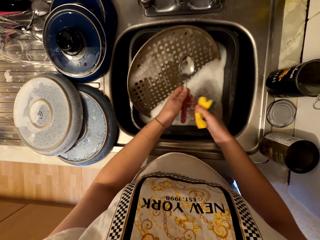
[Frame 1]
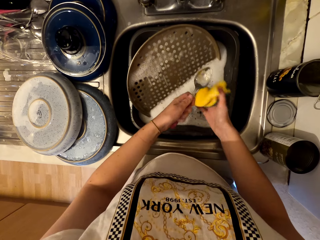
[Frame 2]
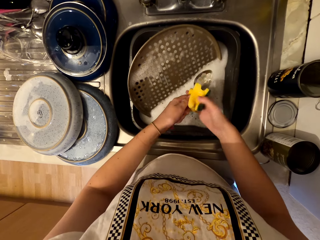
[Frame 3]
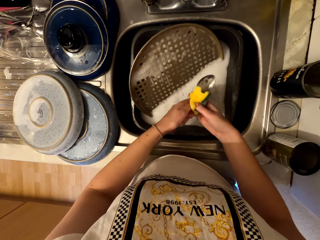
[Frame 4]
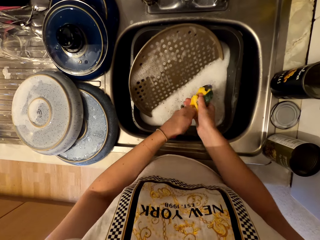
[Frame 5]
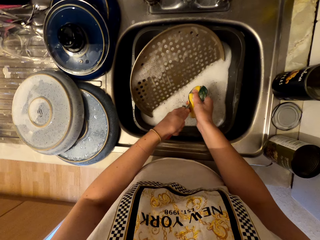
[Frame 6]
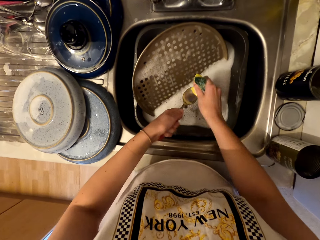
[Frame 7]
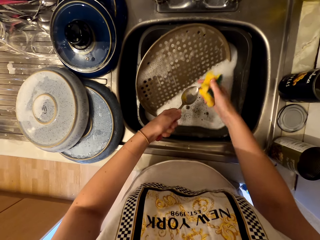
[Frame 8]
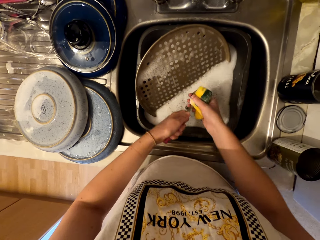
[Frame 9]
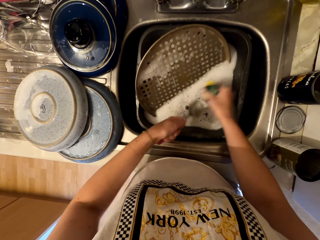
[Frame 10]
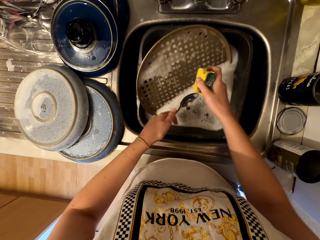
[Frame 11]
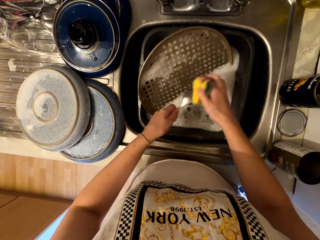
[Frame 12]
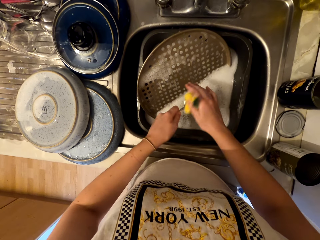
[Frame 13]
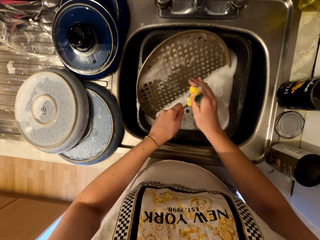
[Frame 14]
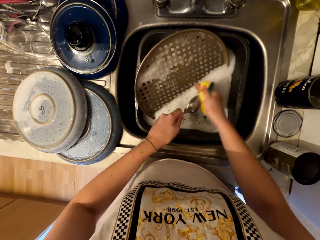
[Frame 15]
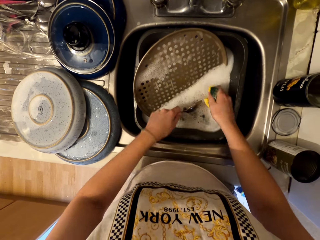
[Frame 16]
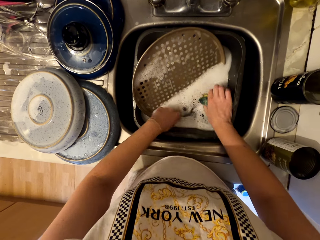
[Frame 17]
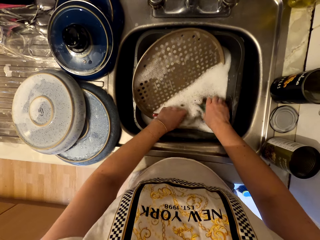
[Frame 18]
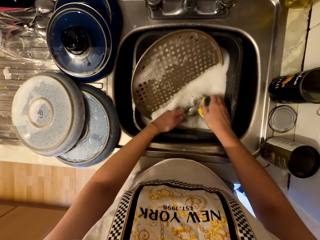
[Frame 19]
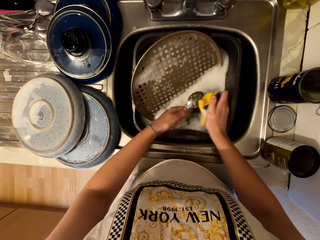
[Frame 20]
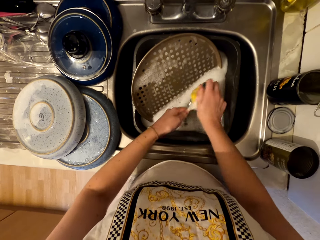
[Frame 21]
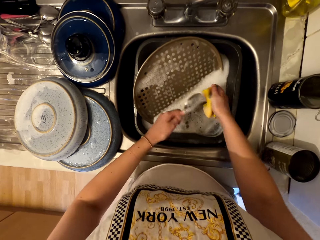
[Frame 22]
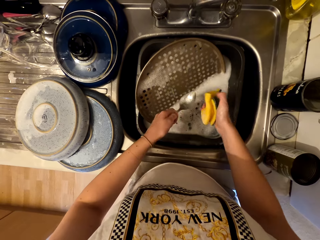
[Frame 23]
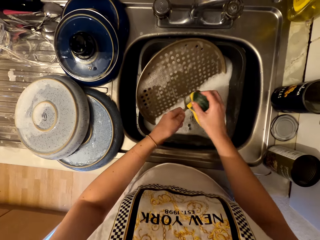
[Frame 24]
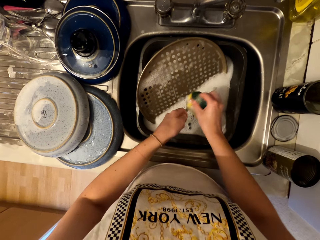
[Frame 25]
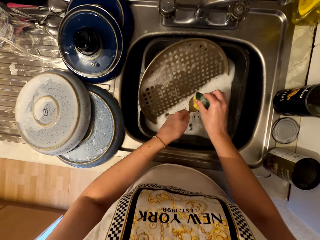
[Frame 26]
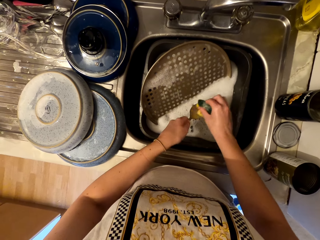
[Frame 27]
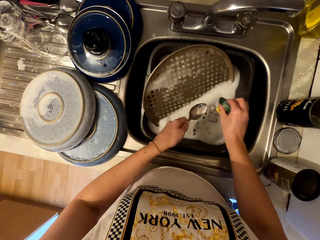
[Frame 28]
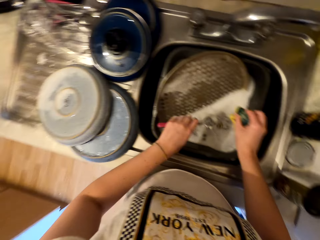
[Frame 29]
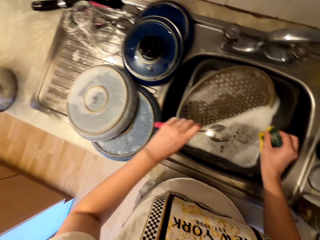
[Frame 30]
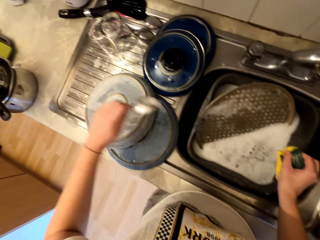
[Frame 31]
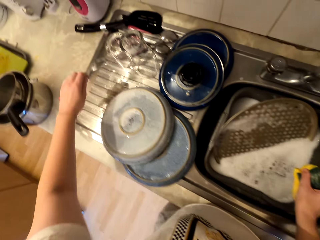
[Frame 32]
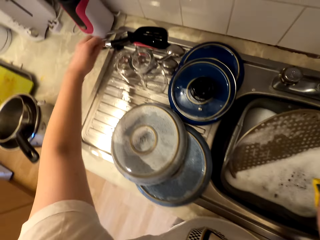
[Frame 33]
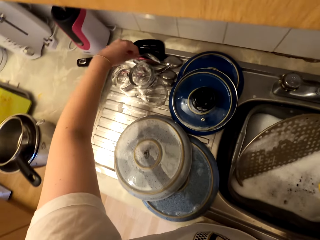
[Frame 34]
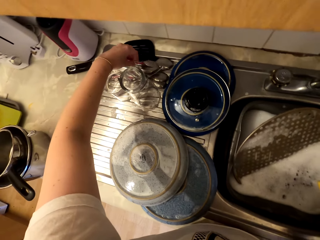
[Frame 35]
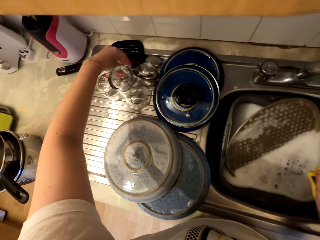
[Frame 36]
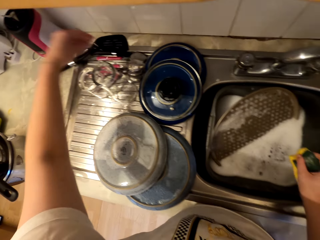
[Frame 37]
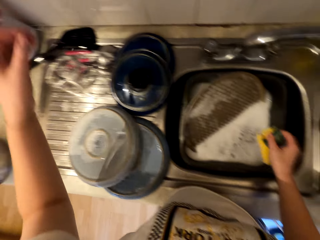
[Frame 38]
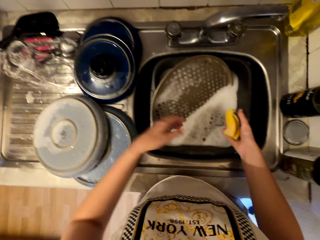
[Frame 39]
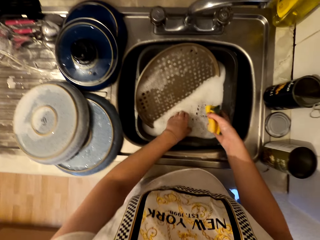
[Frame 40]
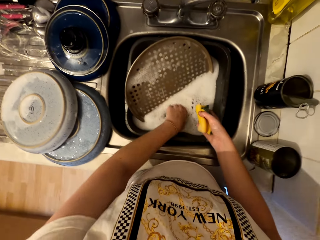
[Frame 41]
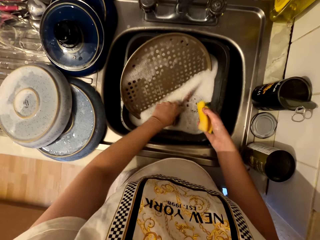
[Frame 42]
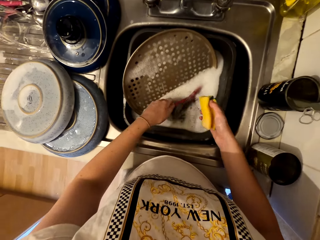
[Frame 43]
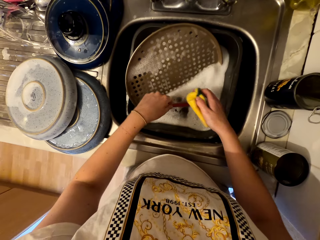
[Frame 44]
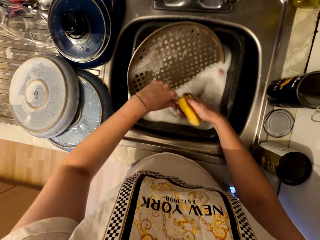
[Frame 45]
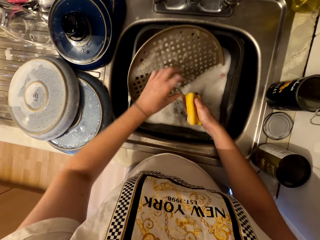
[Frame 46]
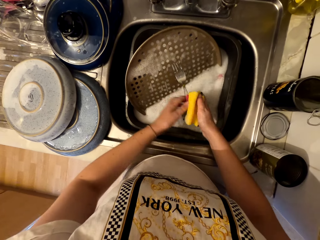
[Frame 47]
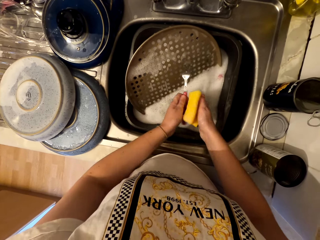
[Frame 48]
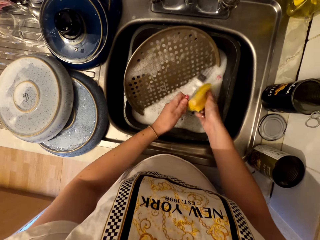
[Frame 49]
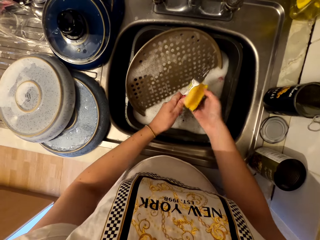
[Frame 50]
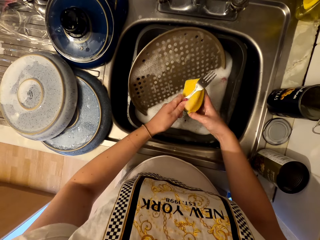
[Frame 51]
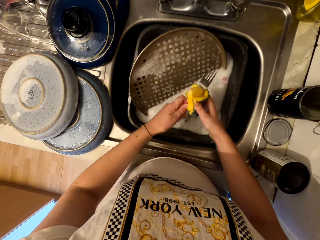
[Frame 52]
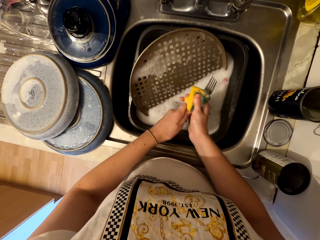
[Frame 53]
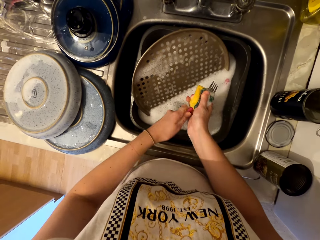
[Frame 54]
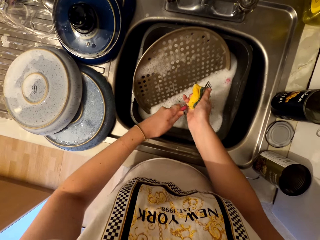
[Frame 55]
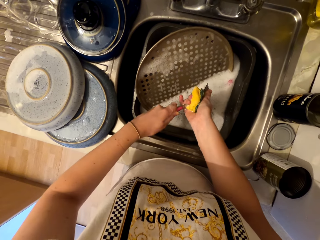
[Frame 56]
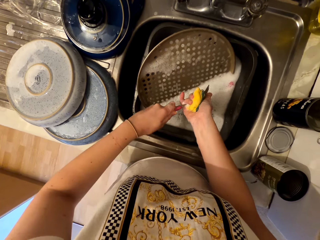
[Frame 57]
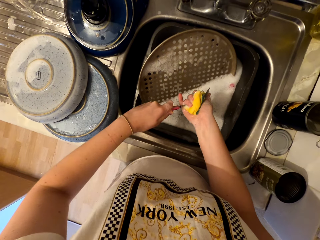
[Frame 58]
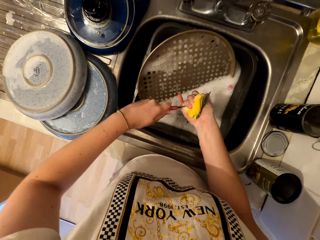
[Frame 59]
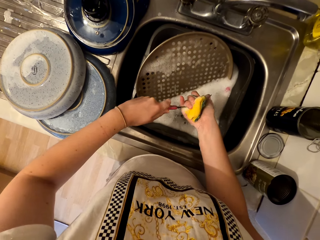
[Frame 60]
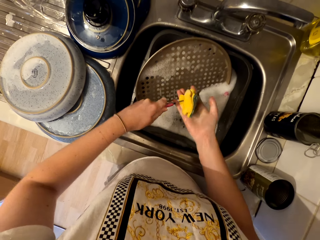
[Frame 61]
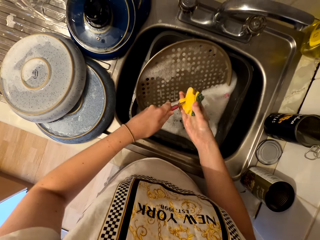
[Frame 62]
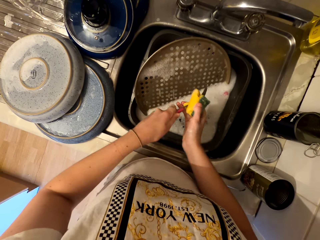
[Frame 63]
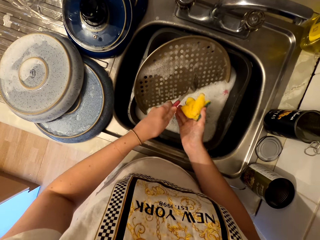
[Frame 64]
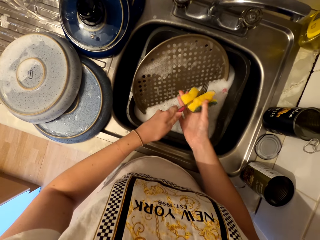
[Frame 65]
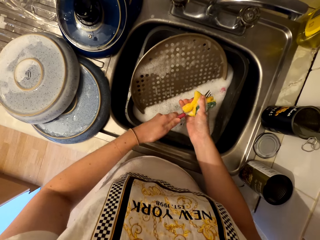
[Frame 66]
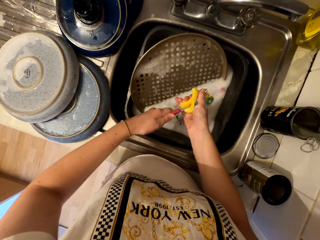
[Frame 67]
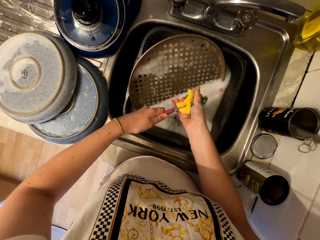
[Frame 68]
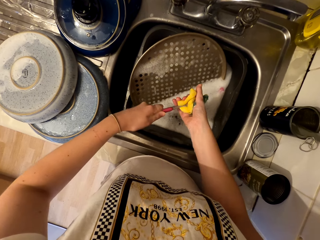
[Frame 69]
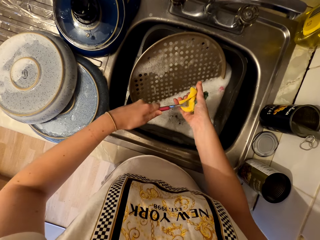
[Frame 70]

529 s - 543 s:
The camera wearer cleans the spoon with the sponge. They cleanse the spoon. They insert the spoon in water. They cleanse the spoon with the scrubber. They place the spoon down. They pick a fork. They scrub the fork.

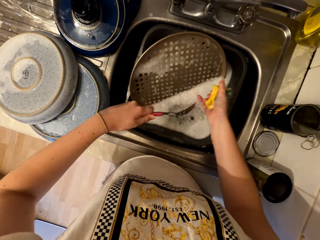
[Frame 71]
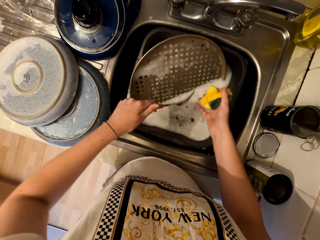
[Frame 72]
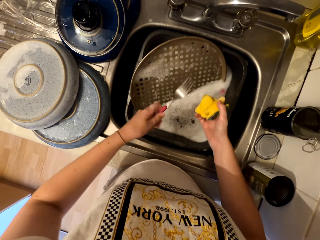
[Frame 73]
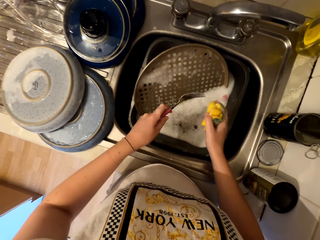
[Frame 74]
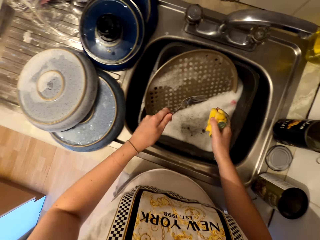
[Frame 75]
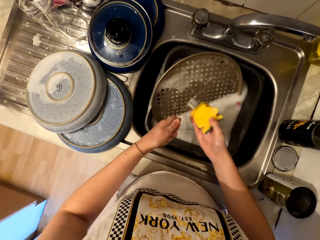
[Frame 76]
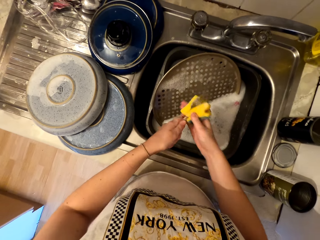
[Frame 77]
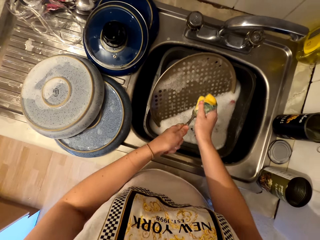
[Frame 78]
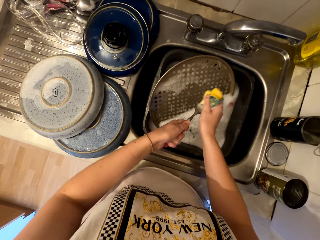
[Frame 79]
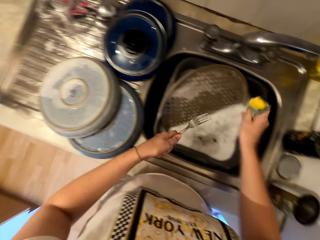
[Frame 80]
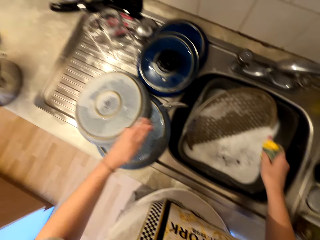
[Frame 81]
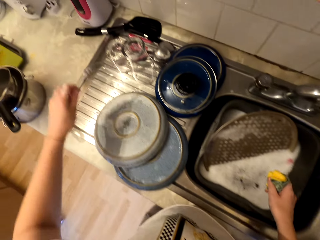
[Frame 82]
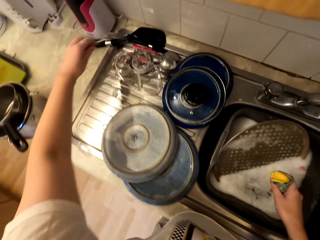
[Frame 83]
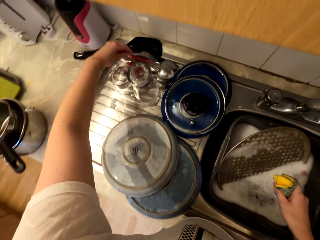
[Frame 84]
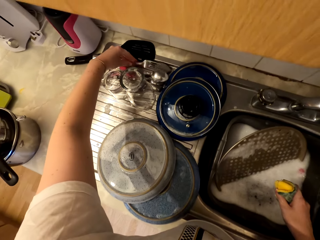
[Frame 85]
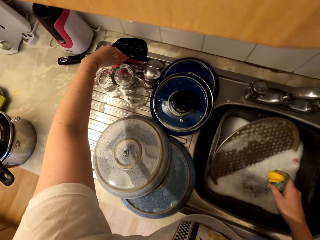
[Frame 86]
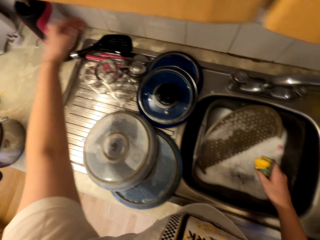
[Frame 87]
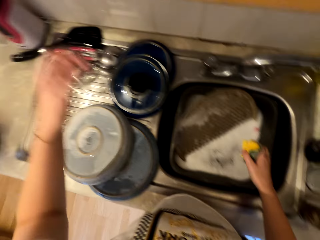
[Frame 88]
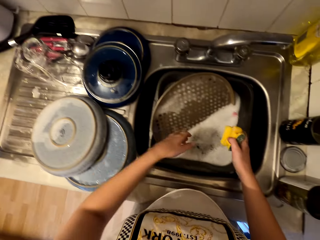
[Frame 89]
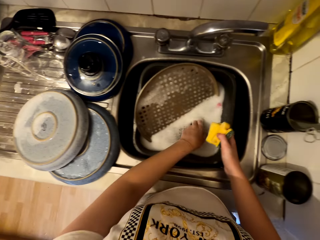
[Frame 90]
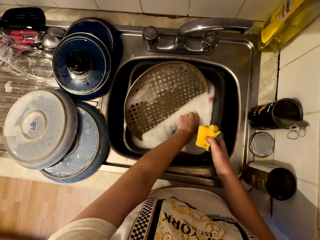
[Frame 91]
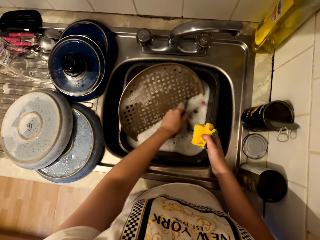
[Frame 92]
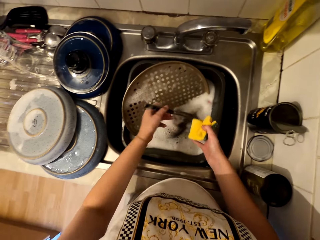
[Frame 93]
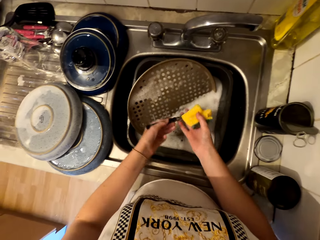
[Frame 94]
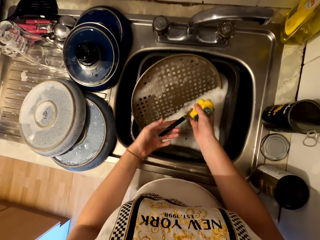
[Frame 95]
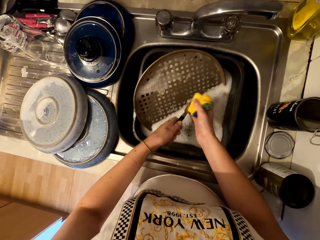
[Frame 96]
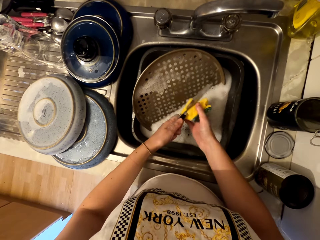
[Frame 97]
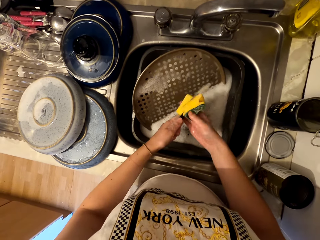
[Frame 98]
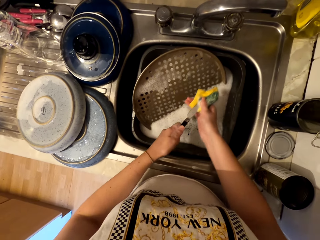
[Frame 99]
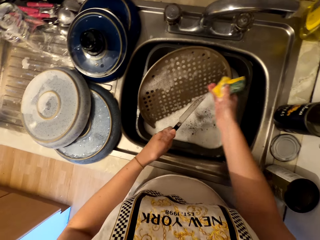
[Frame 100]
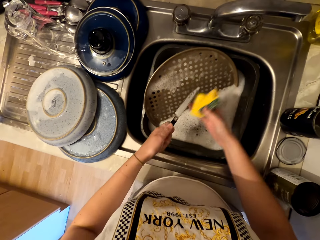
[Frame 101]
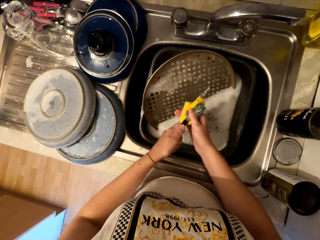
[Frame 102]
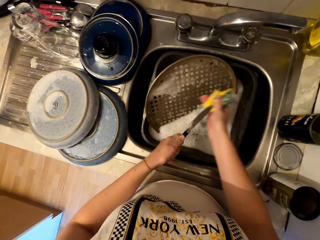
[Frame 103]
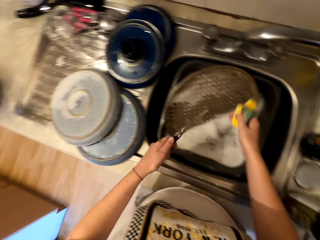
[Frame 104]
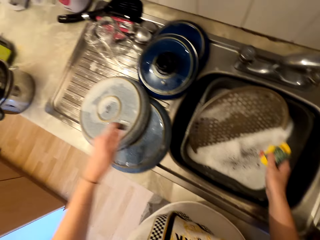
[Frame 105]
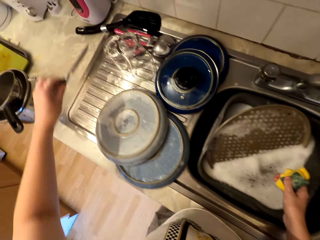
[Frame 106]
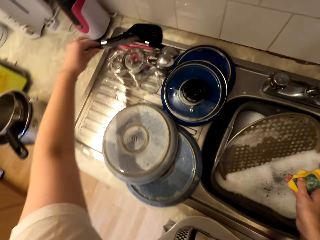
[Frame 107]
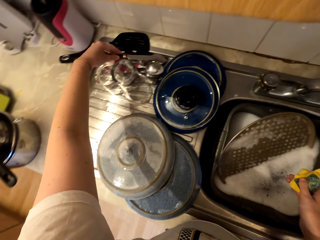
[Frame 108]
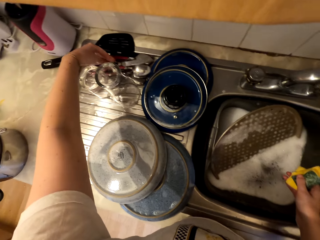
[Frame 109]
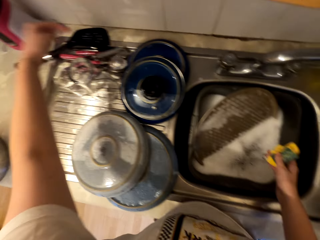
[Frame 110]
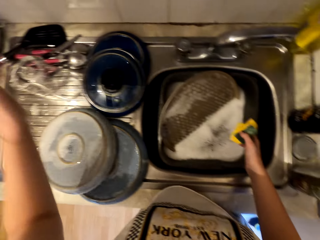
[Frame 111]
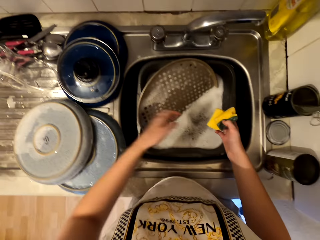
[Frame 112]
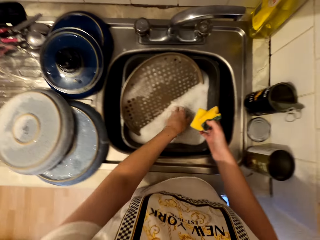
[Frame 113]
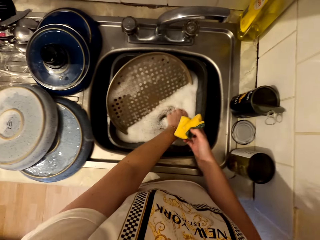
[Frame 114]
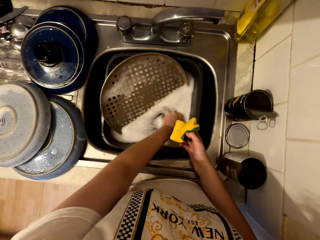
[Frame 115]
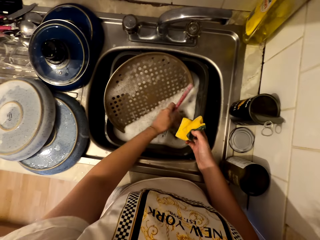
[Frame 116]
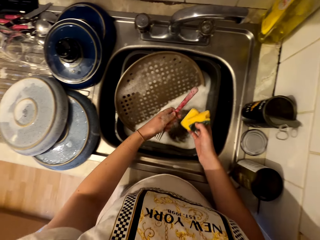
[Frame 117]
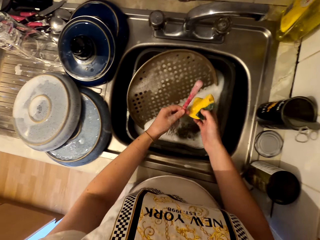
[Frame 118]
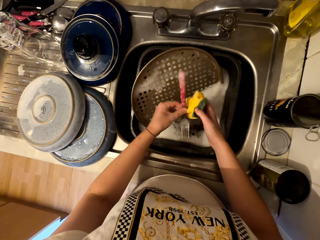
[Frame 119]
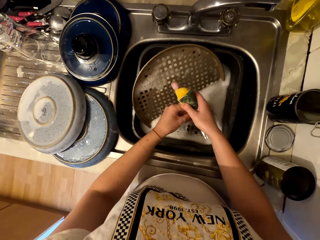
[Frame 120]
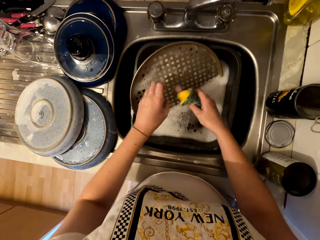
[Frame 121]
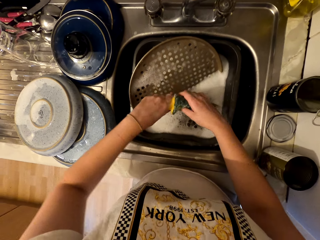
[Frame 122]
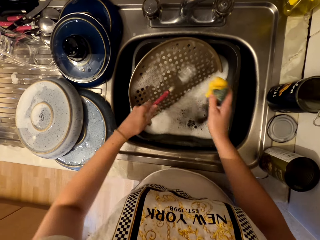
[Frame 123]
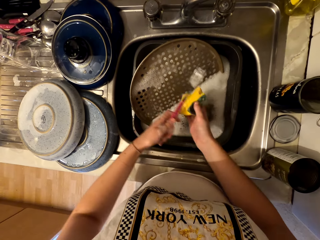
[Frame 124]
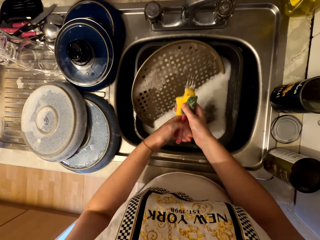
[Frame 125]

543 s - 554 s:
The camera wearer places the fork down. They pick a knife. They scrub the knife. They place the knife down. They pick a knife.
